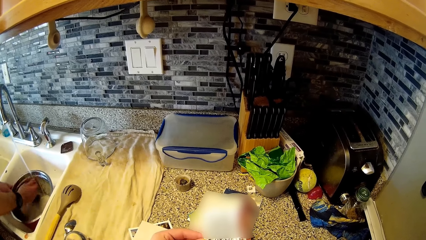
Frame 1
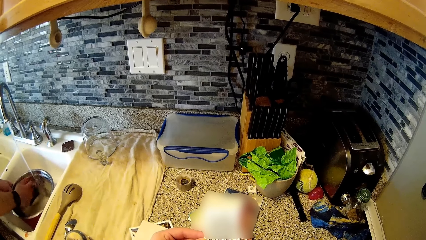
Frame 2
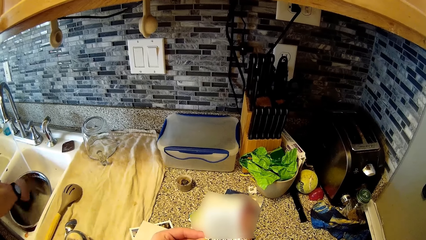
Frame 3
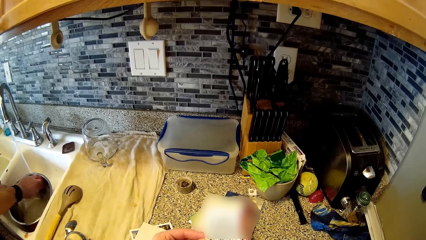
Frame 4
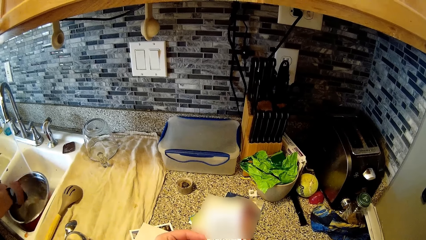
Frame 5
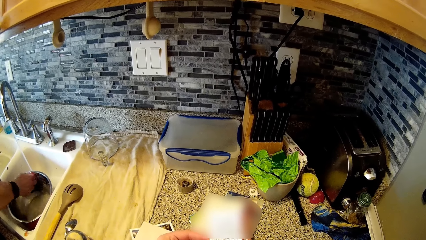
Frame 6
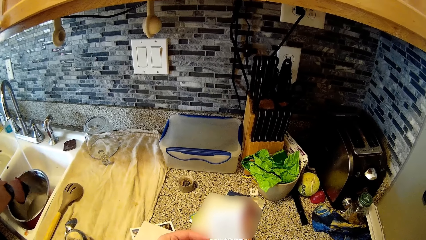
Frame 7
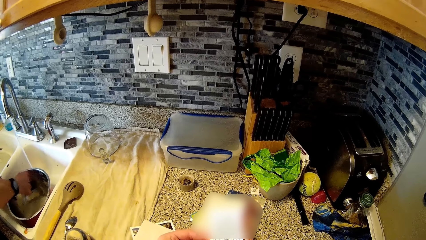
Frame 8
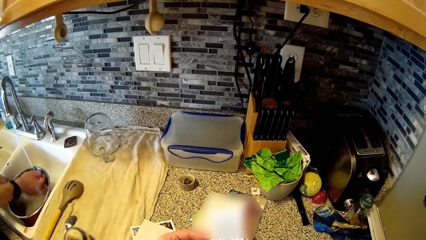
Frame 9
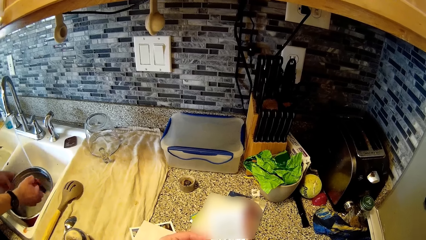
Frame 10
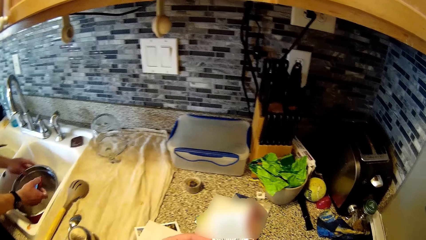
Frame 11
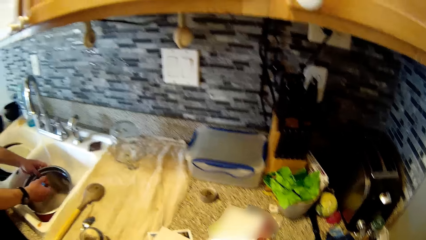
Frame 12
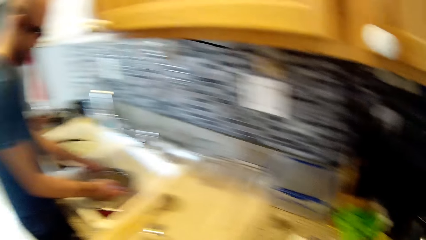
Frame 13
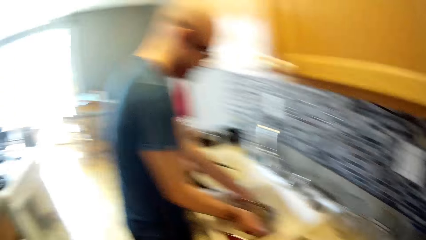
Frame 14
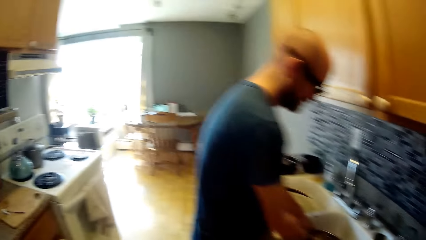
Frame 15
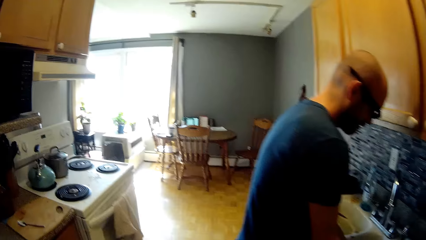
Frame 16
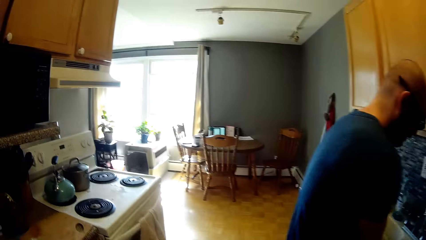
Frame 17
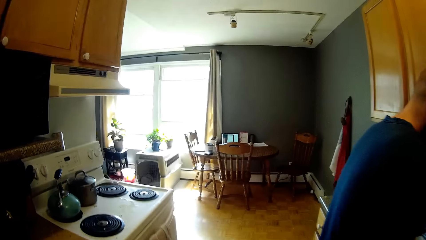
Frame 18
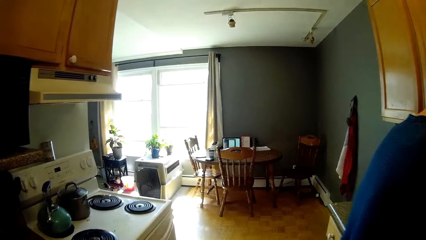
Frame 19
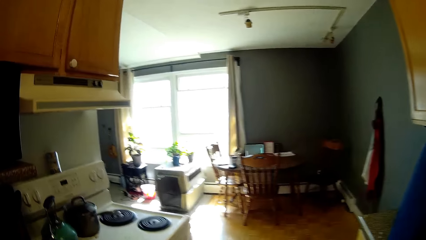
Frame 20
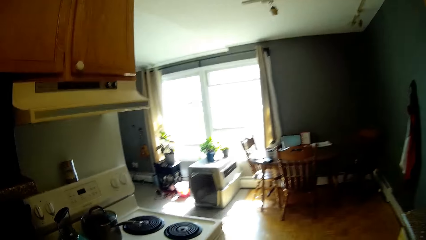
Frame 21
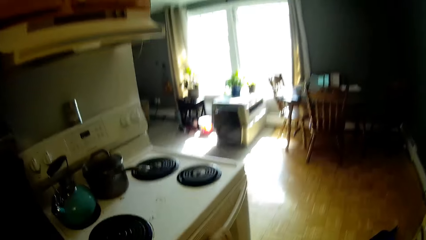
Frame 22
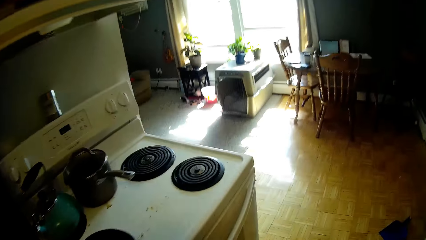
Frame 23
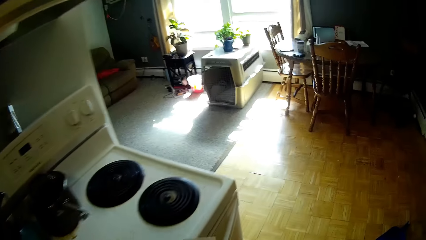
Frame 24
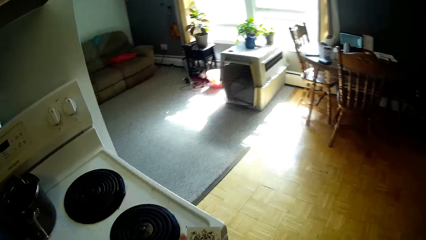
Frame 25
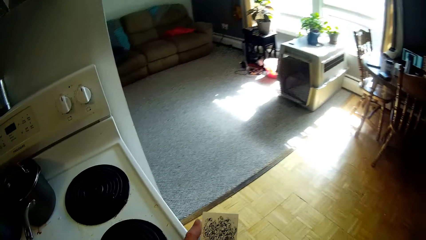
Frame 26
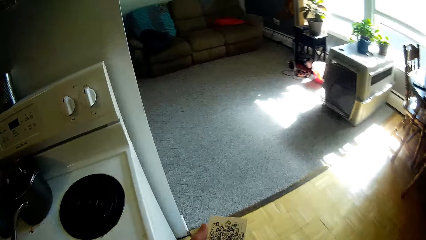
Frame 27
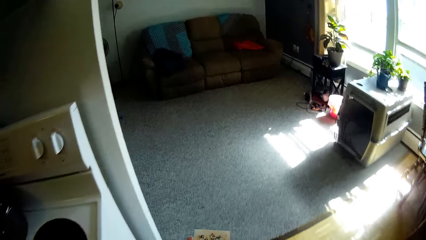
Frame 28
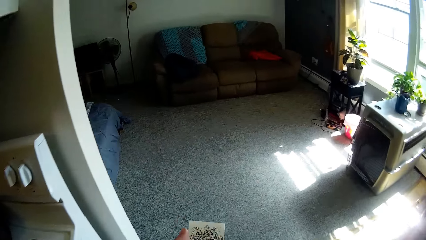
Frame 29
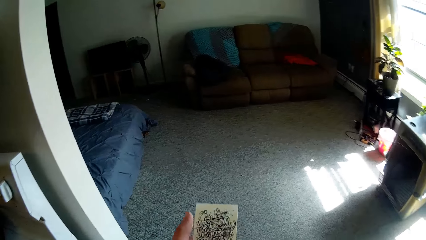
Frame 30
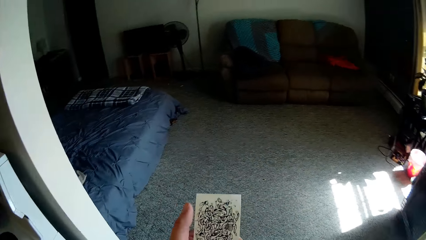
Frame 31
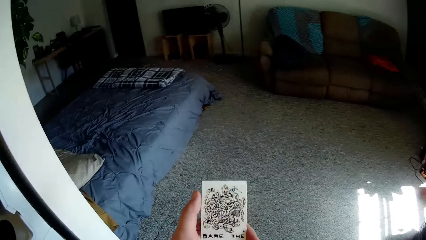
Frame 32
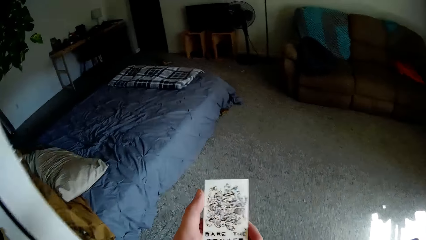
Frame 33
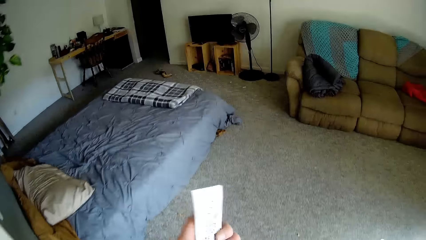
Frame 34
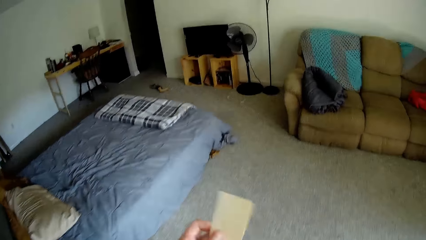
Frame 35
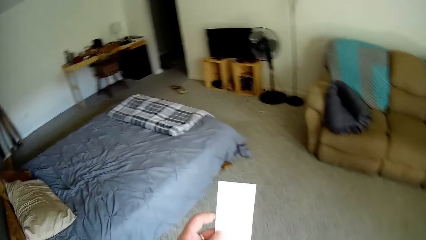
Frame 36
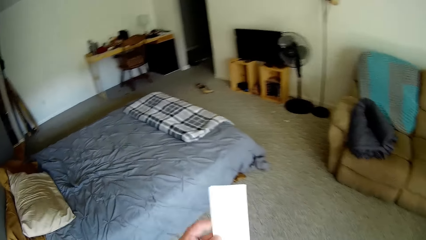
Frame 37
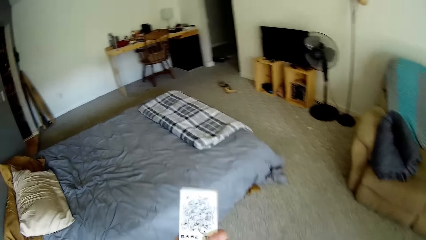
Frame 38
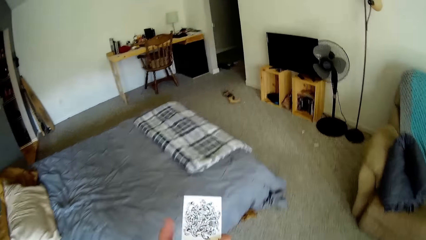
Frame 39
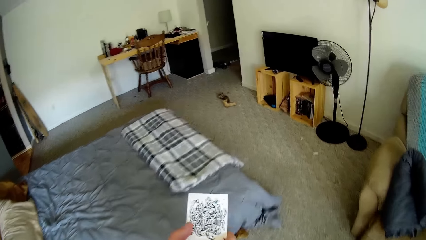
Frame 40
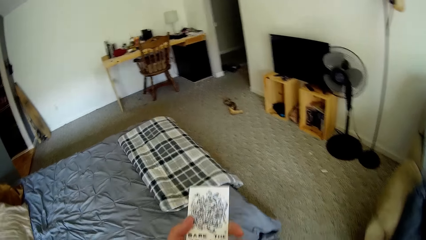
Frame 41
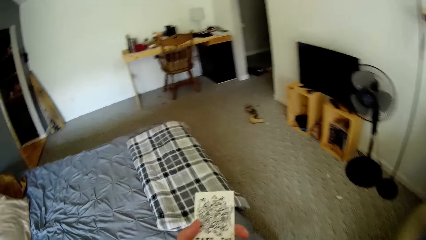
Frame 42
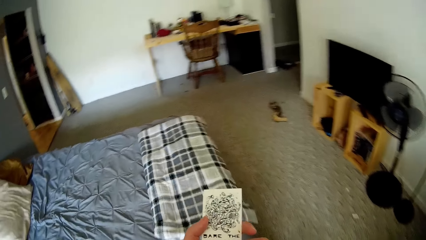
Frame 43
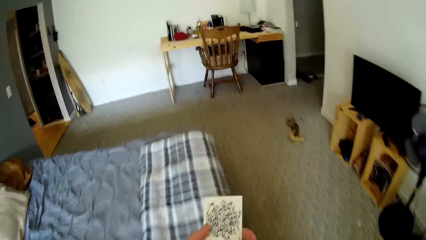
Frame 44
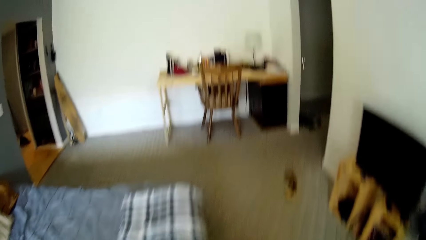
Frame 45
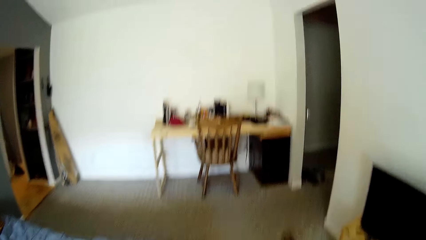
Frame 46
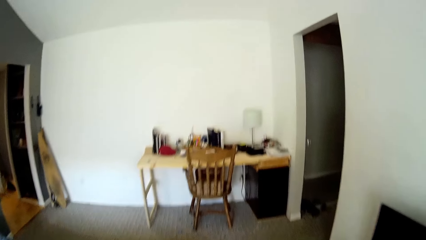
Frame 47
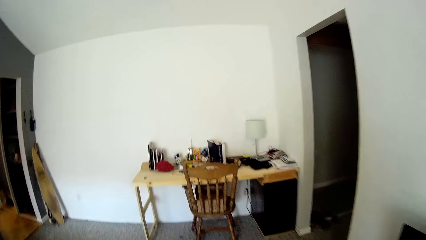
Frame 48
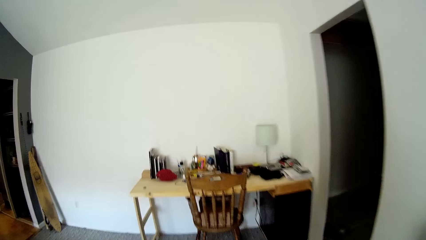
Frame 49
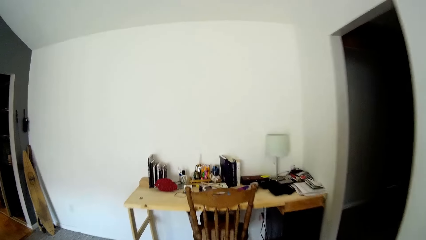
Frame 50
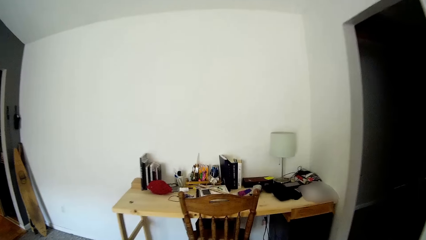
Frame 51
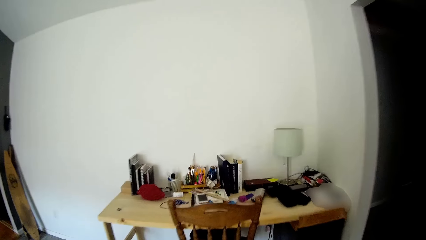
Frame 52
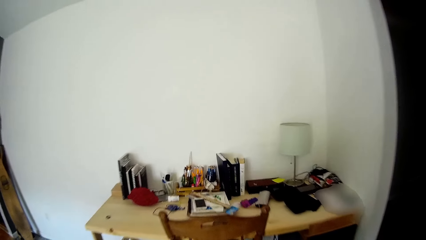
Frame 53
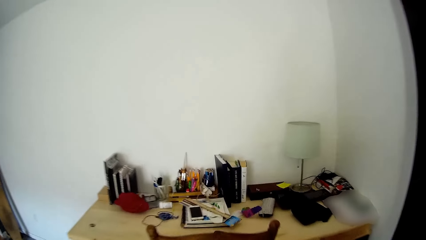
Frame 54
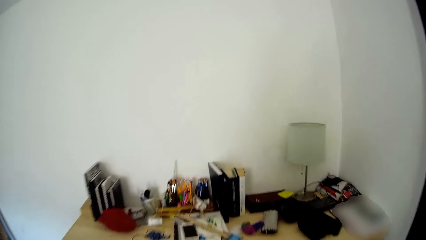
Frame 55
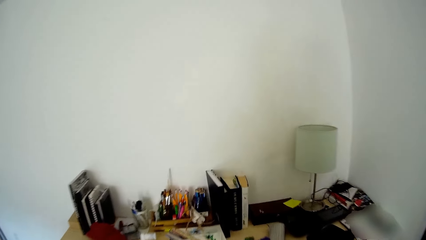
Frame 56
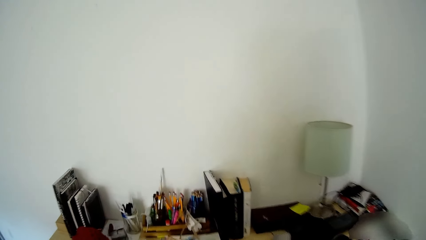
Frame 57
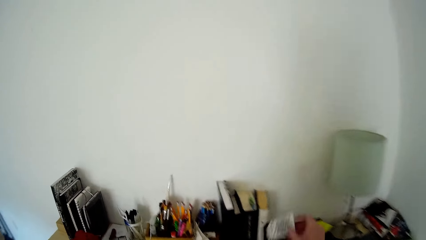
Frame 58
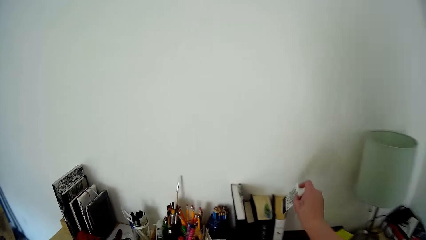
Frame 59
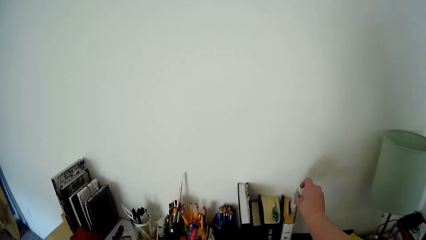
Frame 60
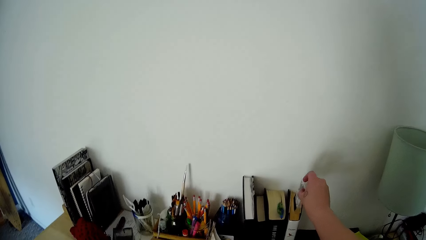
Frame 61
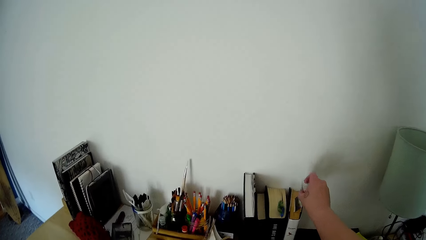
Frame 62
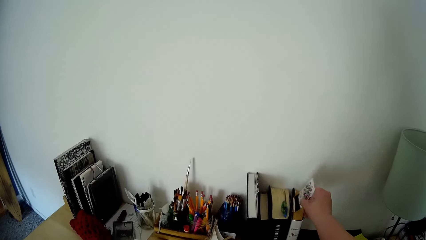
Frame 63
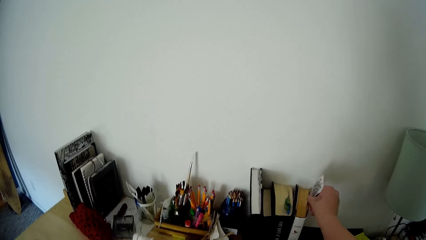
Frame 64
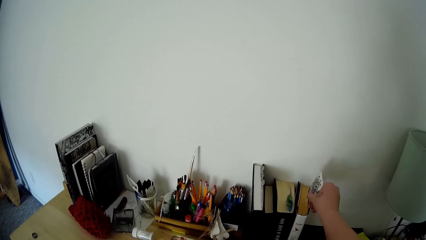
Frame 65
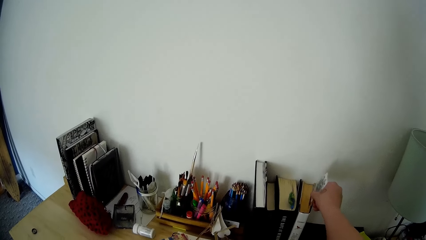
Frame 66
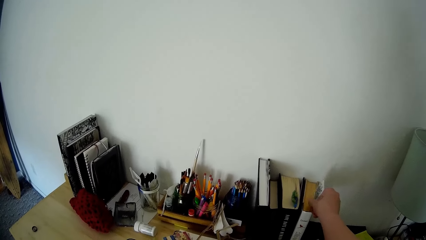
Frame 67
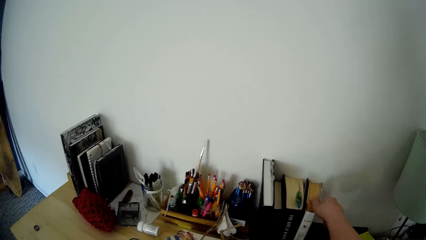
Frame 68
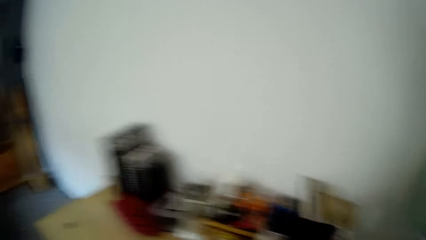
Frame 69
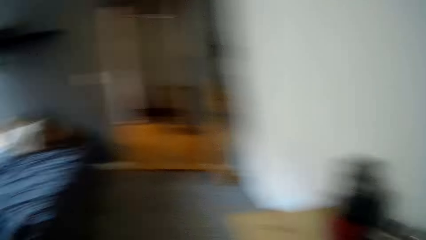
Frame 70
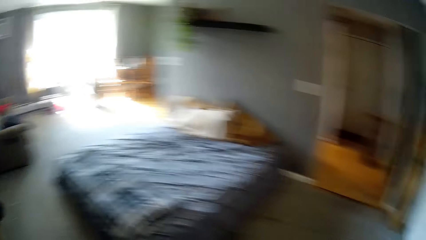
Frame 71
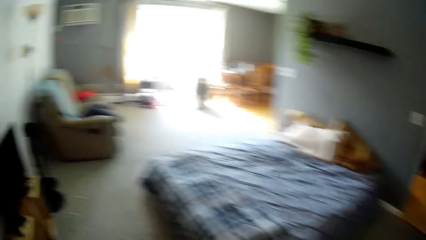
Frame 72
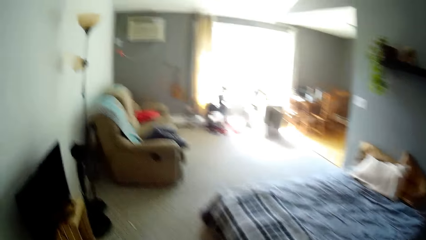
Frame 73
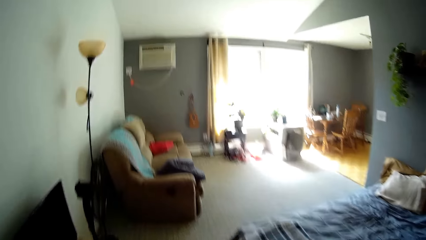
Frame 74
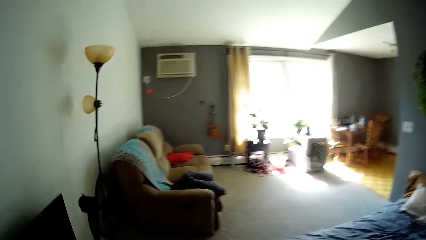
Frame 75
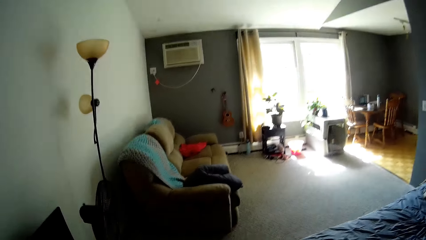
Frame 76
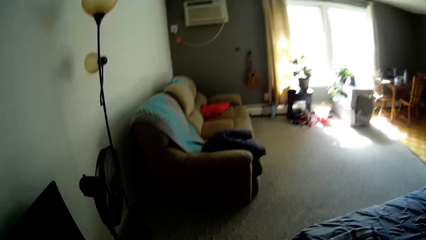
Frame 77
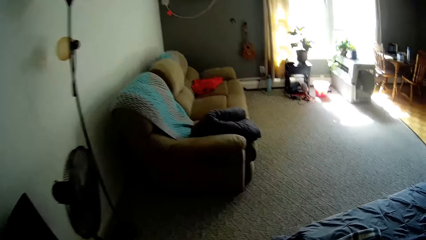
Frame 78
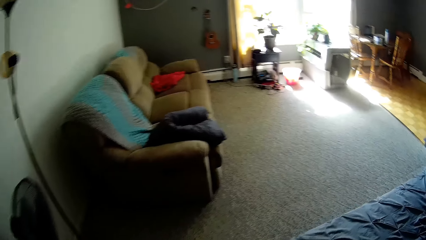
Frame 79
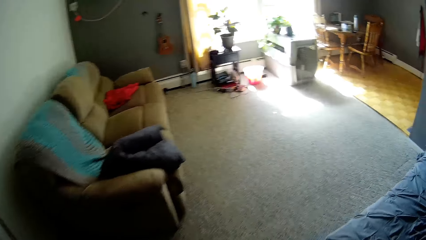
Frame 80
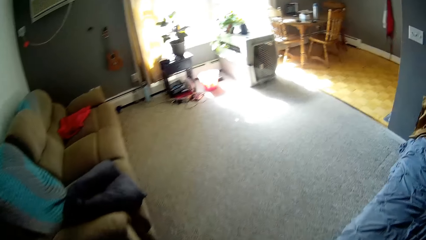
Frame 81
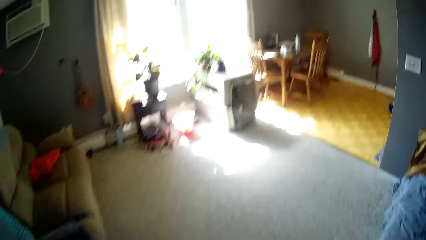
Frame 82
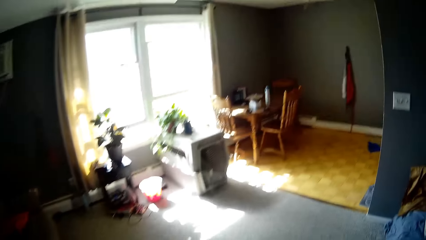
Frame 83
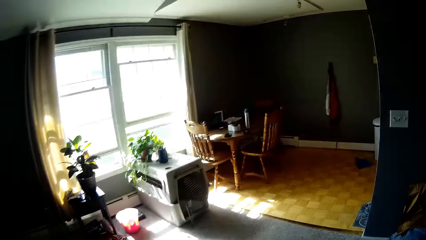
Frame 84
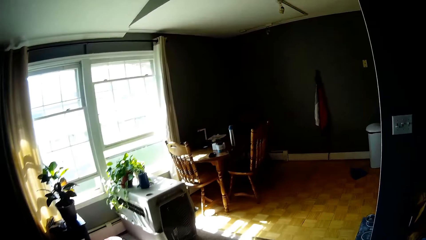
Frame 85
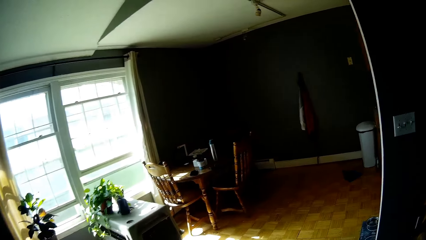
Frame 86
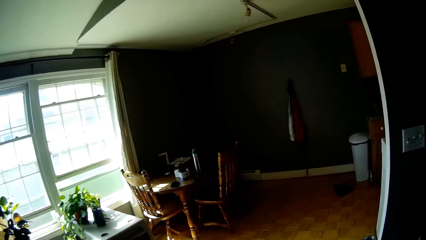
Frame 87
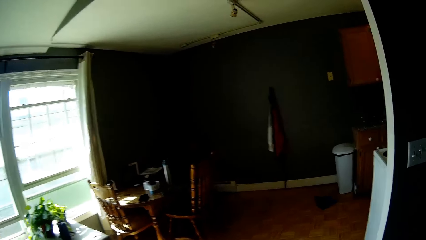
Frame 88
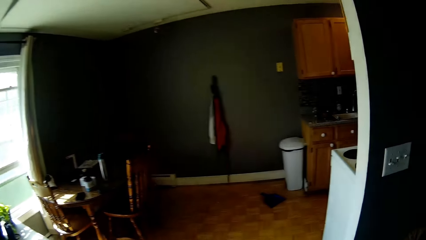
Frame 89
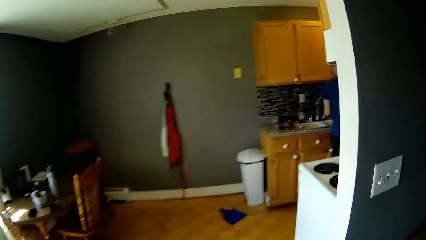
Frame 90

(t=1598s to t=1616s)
The camera wearer walks towards a reading table. She looks at the card. She puts the card in a book on the reading table with her right hand.
